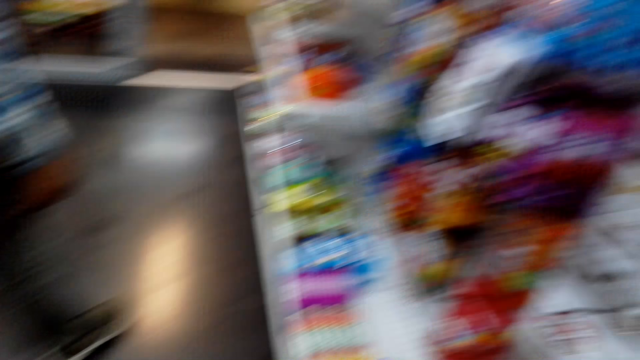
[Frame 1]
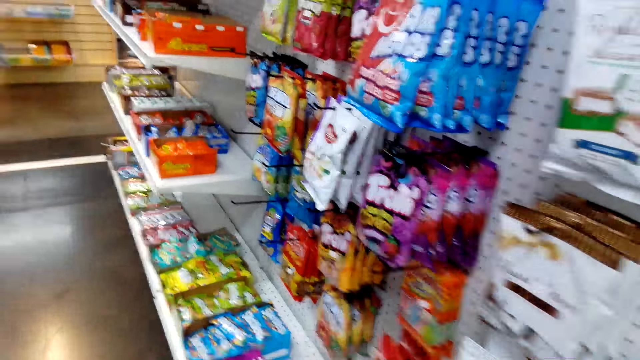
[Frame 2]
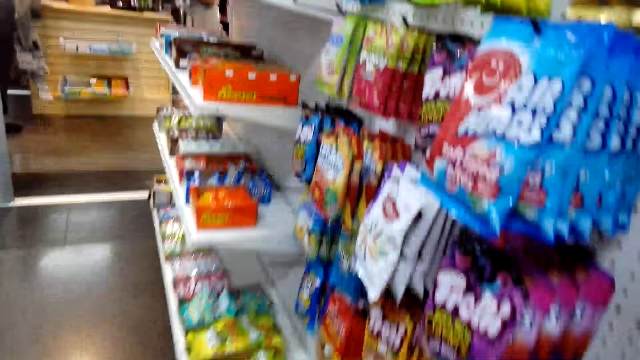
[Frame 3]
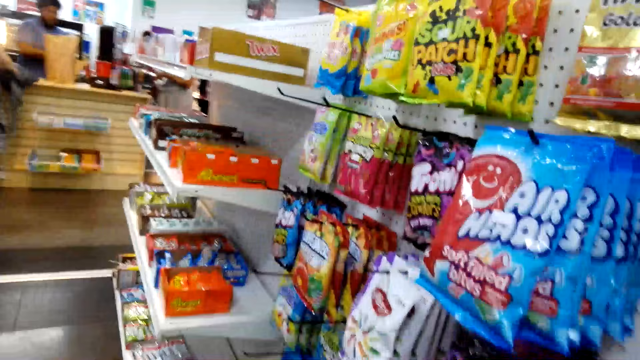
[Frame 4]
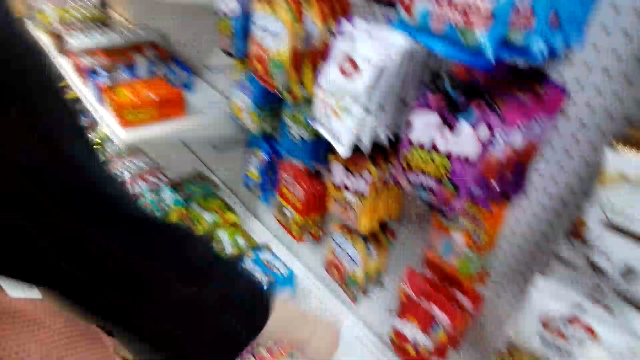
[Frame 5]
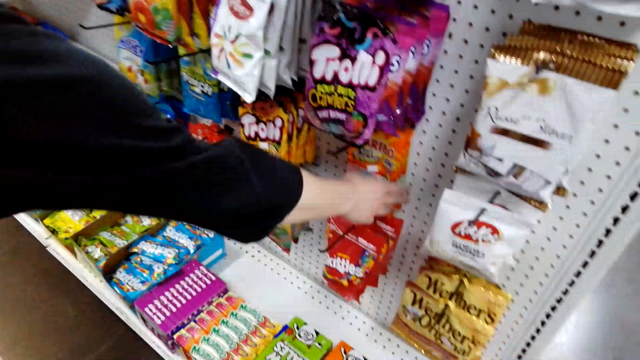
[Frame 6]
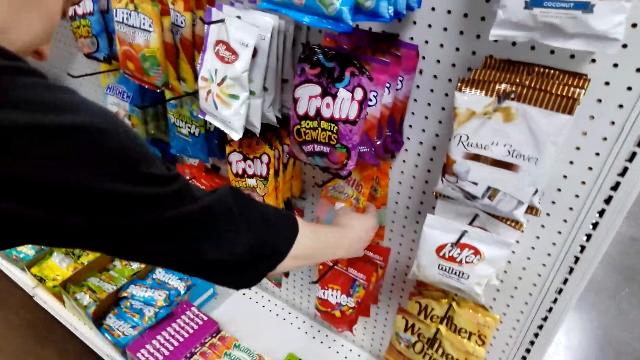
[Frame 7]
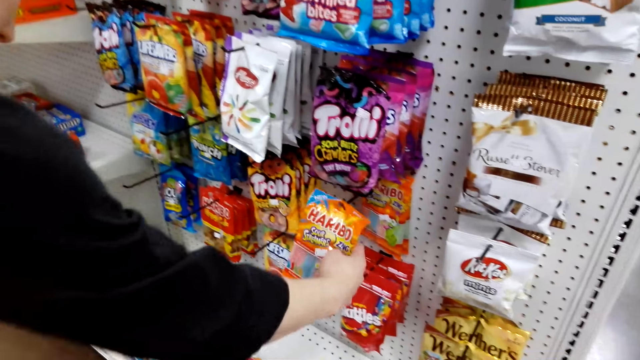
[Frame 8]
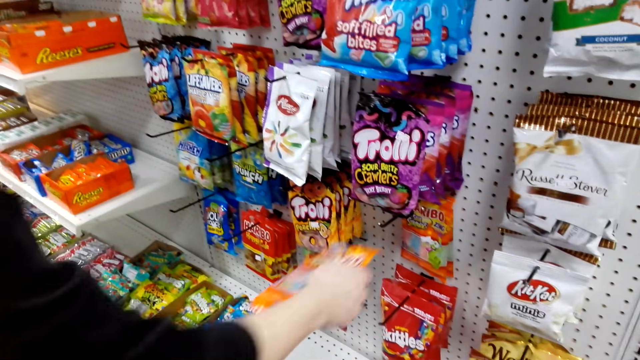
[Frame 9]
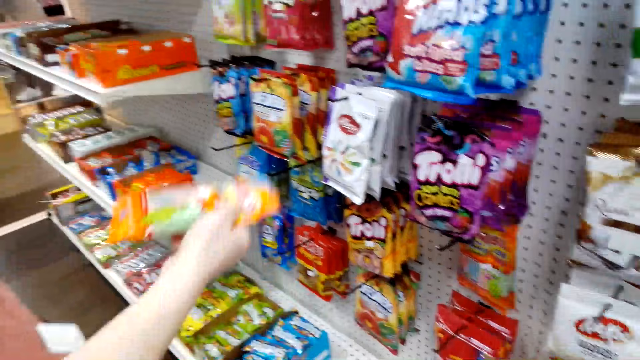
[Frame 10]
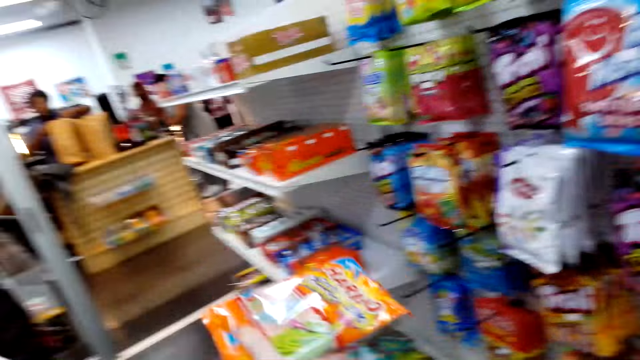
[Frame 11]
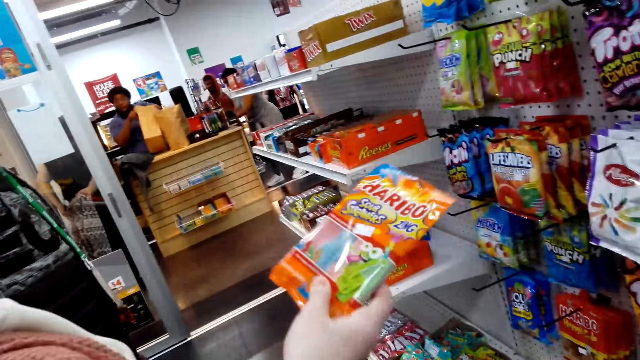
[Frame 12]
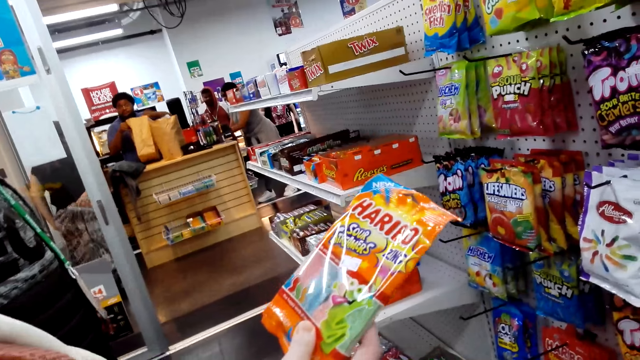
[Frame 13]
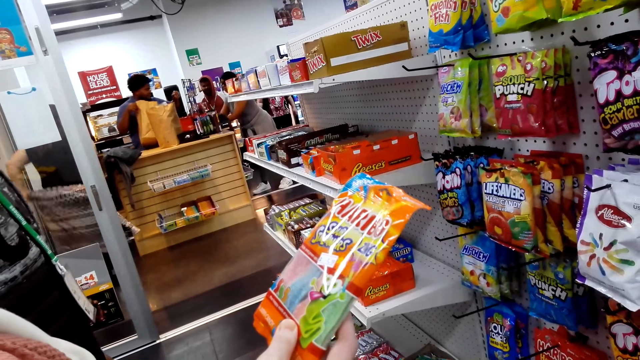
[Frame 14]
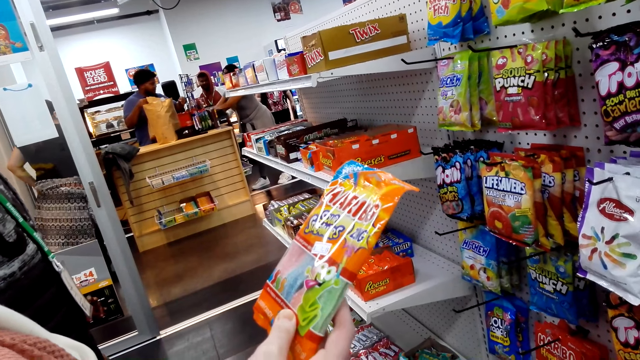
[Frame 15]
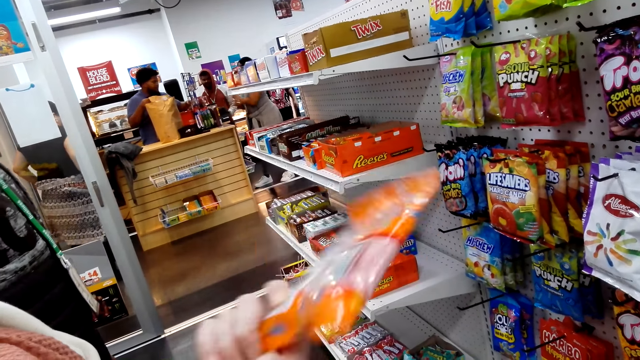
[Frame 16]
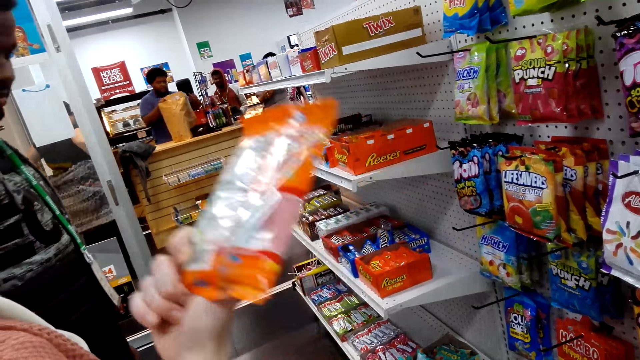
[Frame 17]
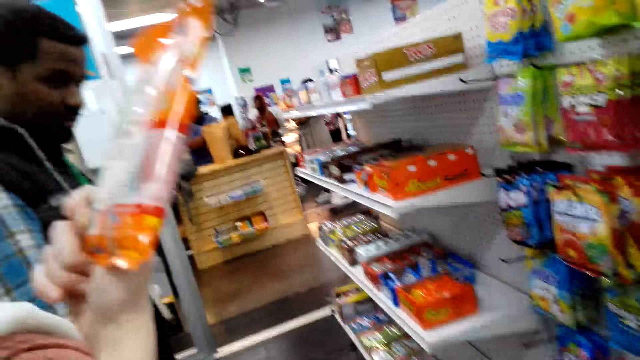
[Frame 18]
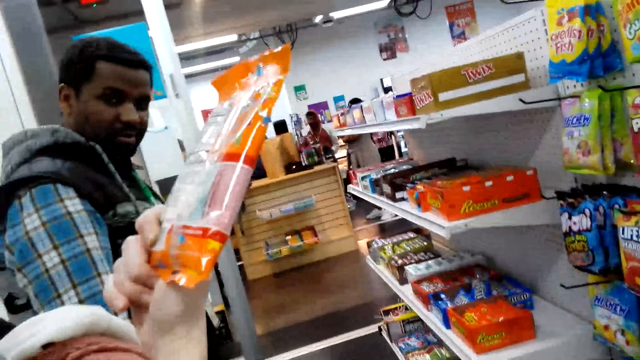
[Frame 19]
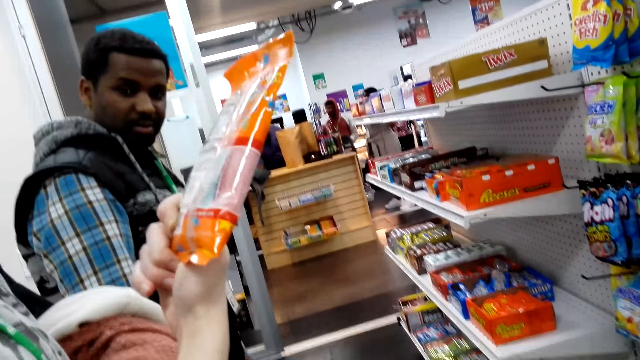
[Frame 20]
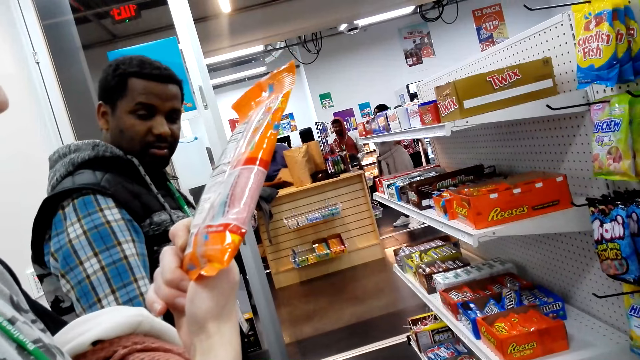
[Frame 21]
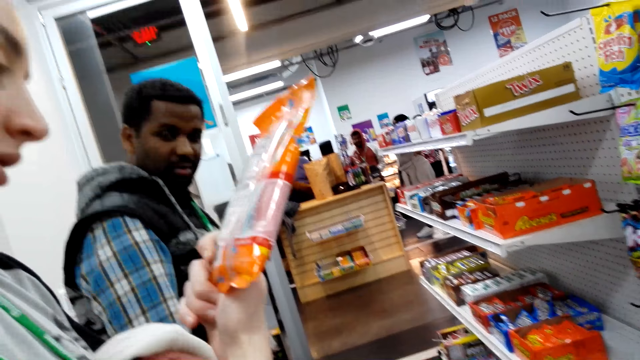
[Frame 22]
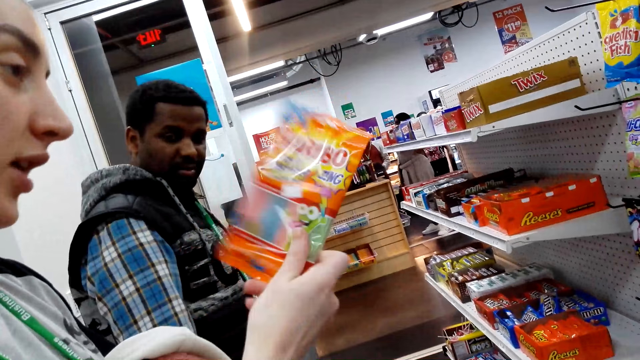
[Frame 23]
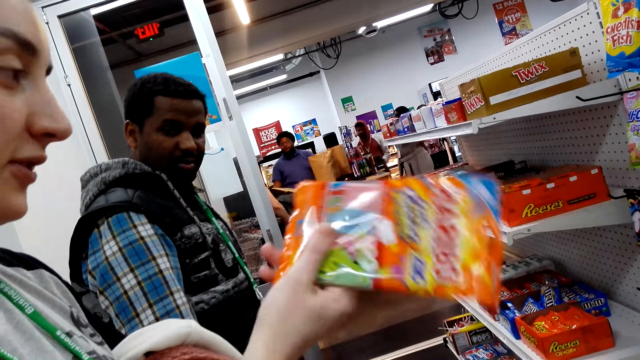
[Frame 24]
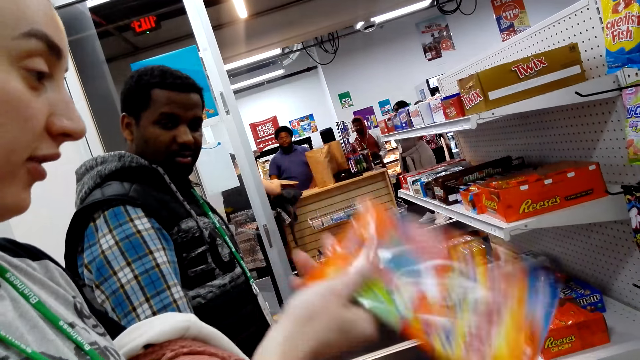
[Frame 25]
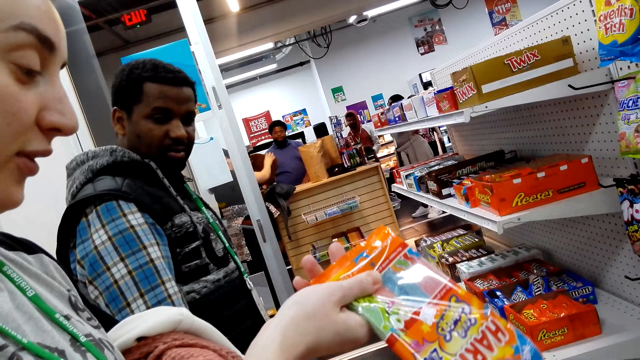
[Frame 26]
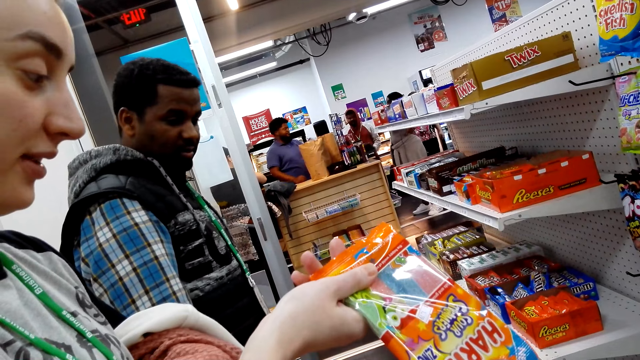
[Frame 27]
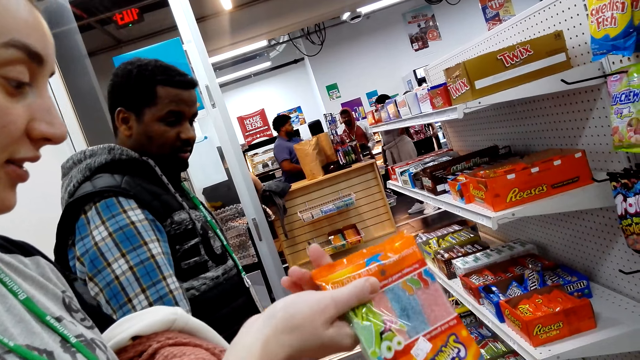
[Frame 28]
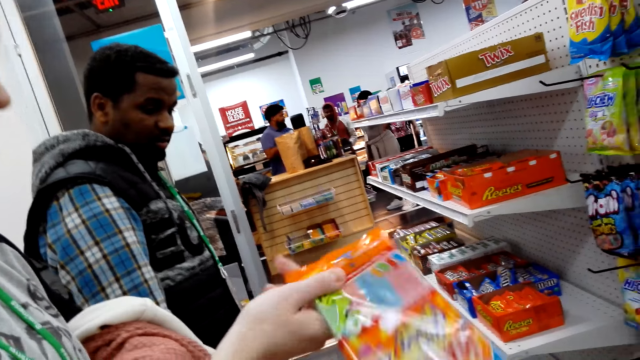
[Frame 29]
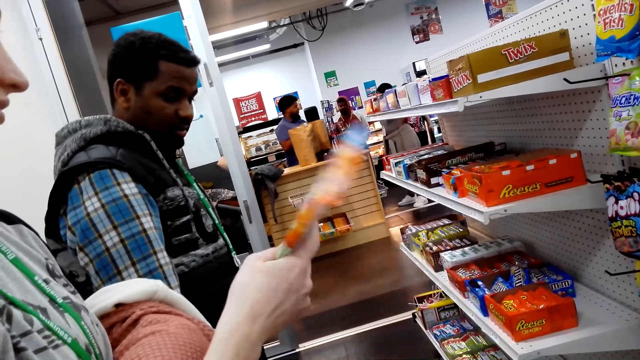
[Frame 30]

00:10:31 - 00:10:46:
A man walks around the supermarket. A lady picks up a Haribo. Another lady stands at the cashier. The first lady looks at the Haribo. The man looks at the first lady.

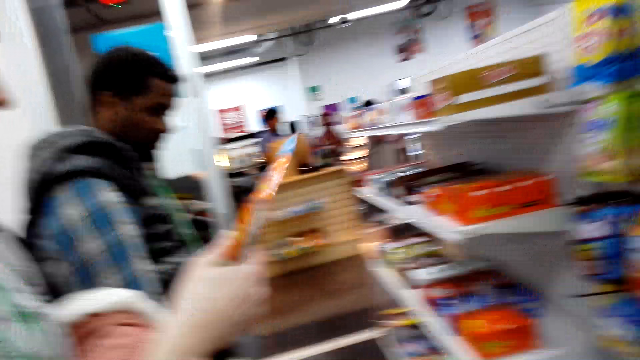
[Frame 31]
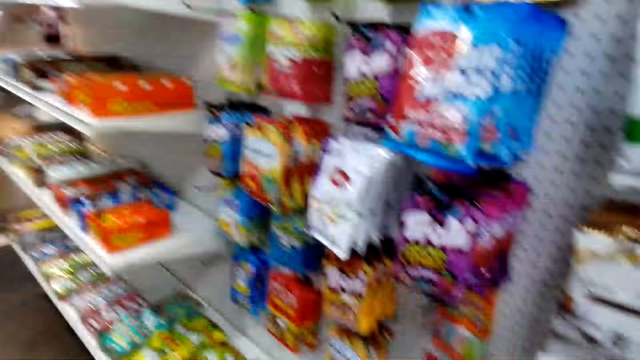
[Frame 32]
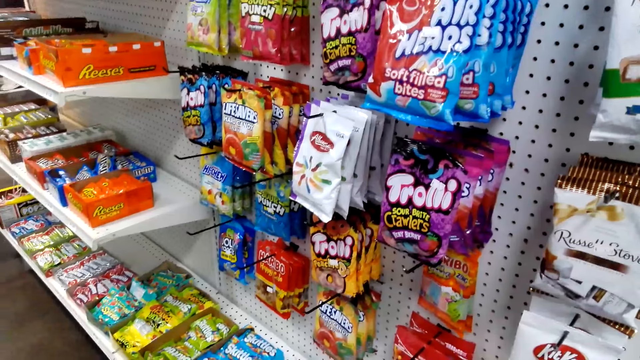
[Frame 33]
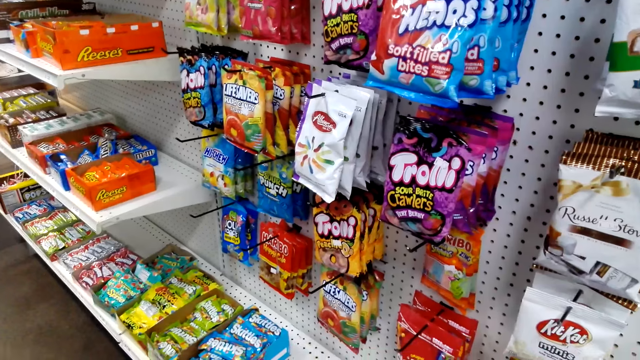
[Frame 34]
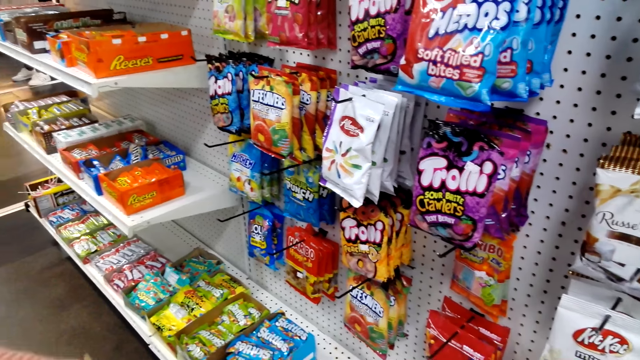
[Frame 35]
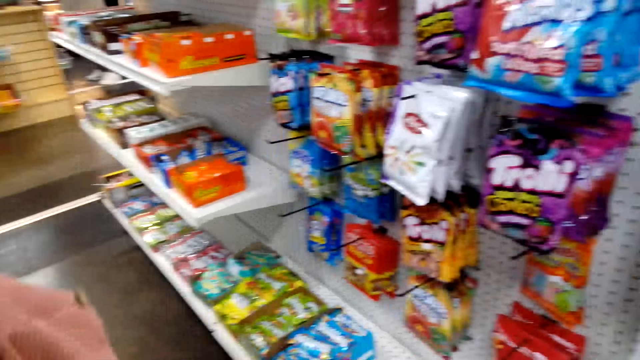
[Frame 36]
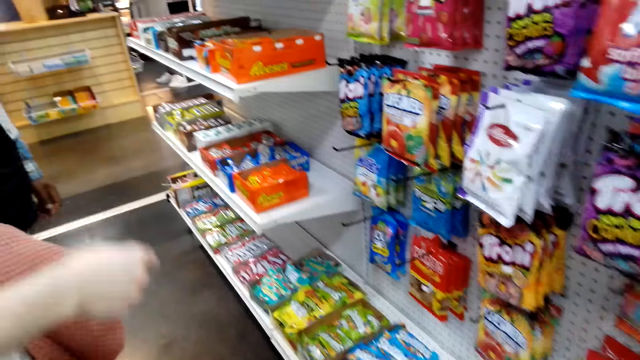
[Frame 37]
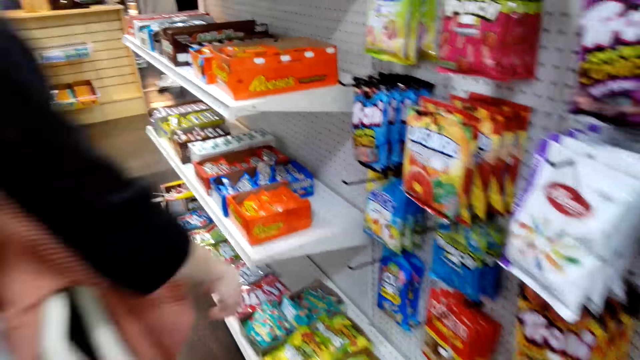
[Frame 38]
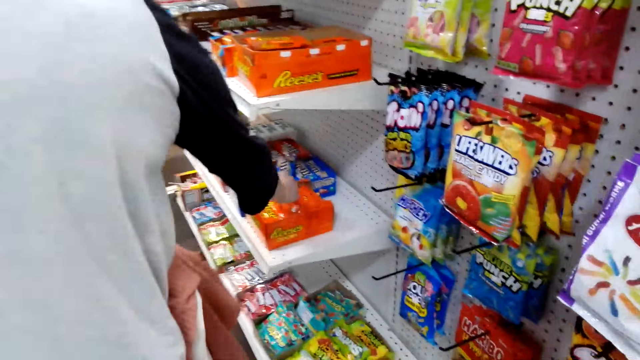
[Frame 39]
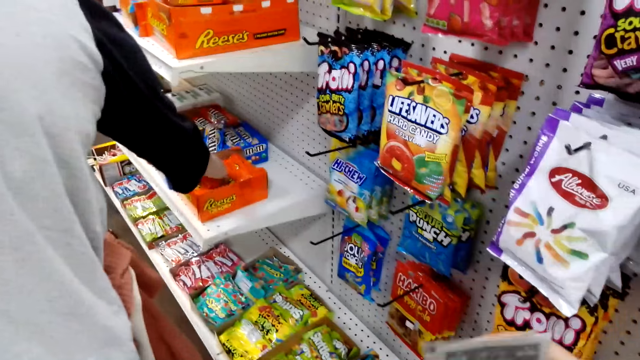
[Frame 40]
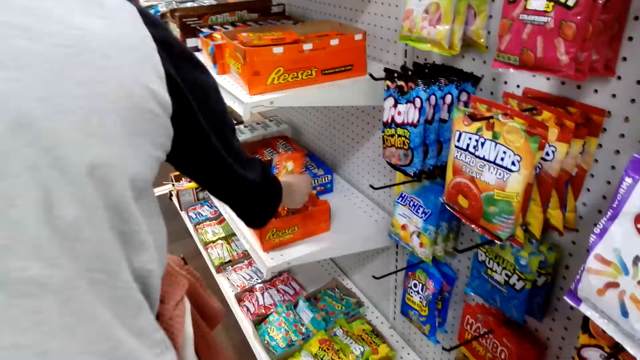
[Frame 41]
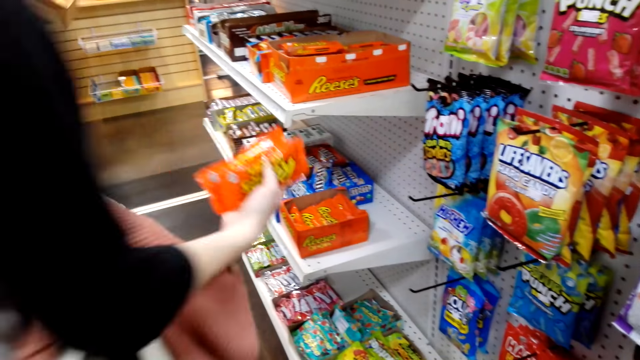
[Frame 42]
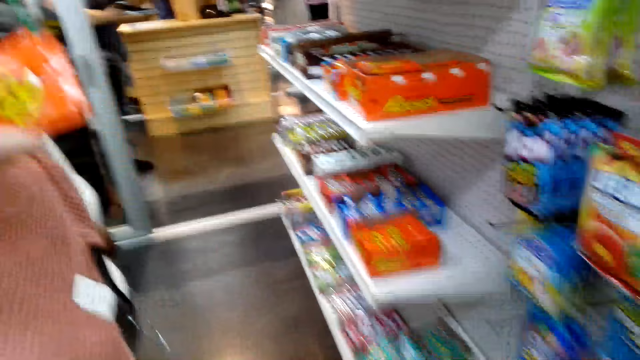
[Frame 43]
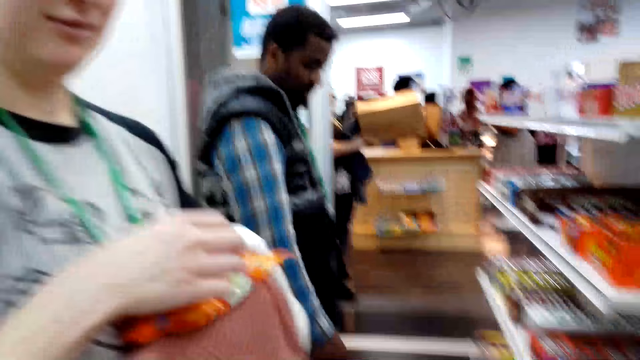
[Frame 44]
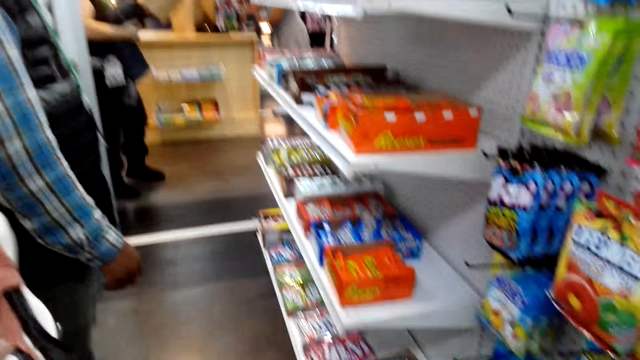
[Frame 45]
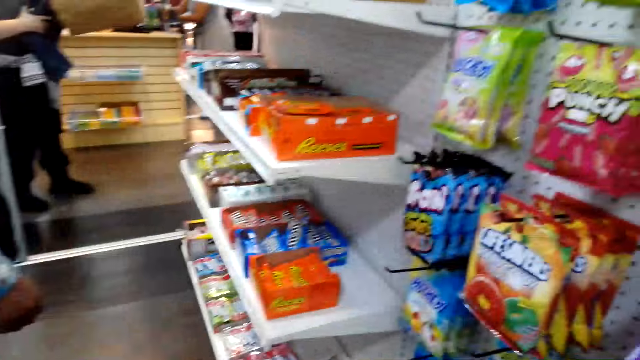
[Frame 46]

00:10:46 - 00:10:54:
The camera wearer looks around. A lady picks some Reese's. The lady puts the Reese's in the bag.
